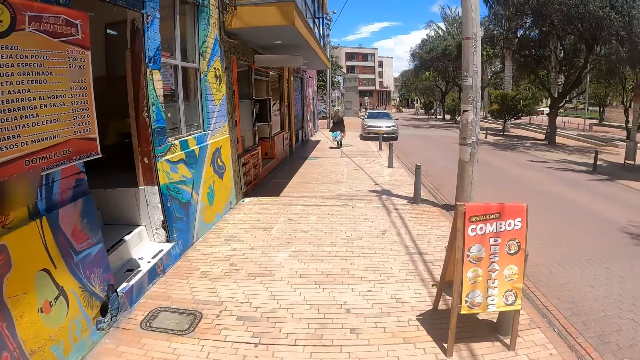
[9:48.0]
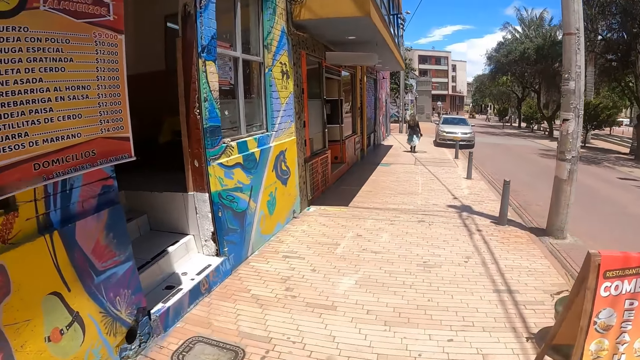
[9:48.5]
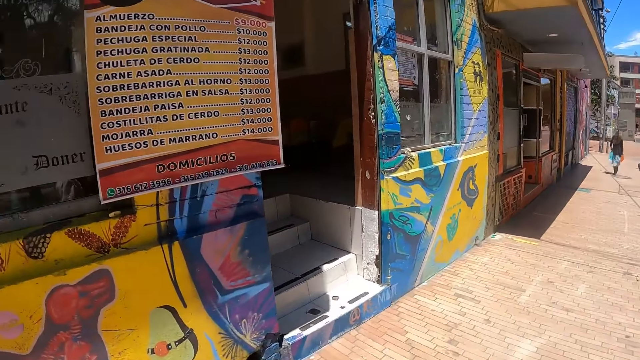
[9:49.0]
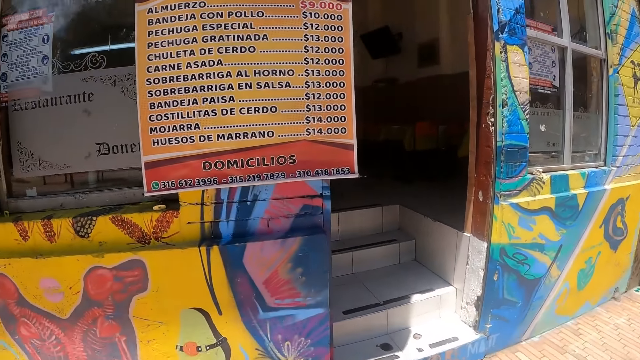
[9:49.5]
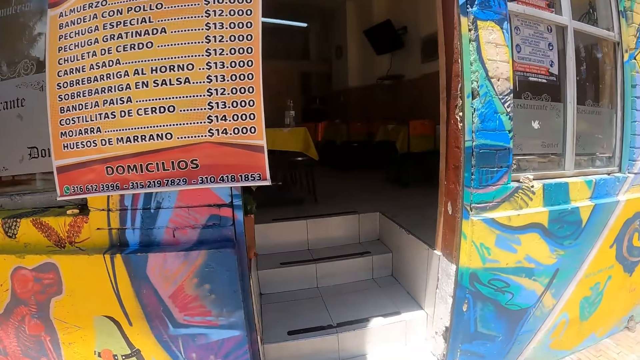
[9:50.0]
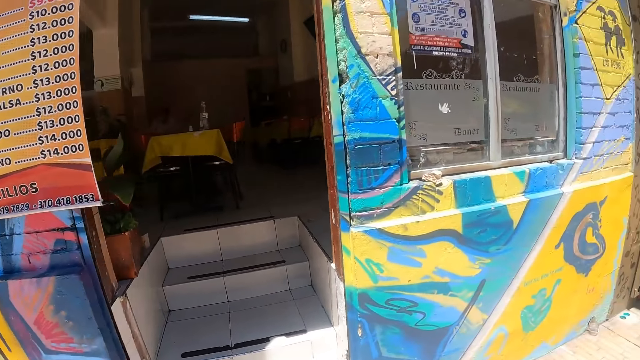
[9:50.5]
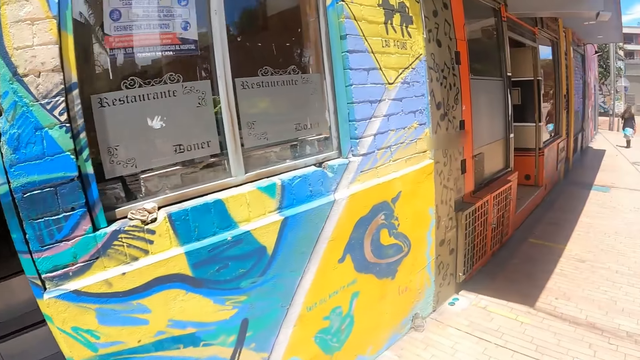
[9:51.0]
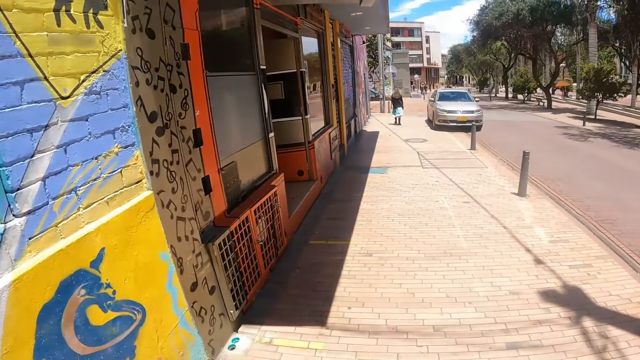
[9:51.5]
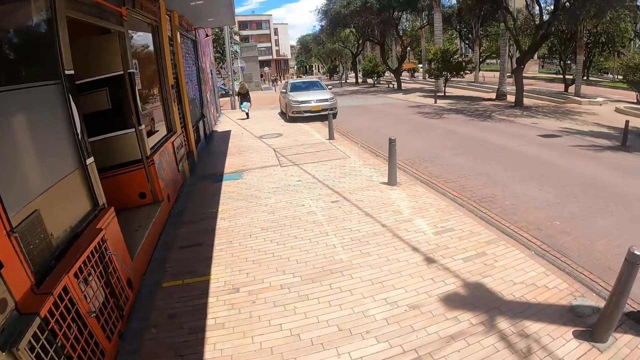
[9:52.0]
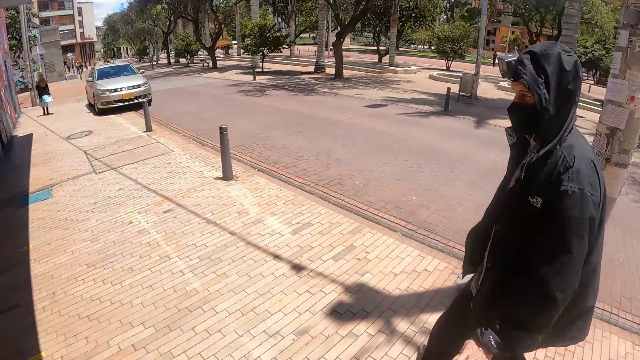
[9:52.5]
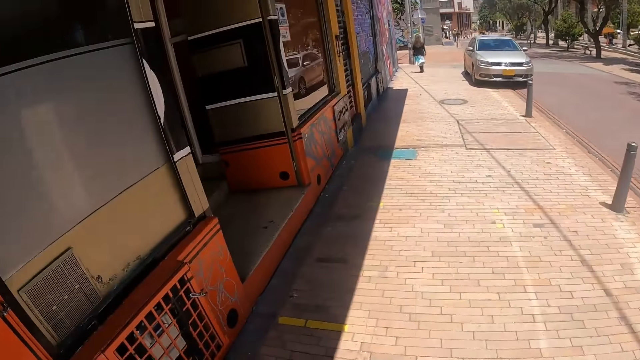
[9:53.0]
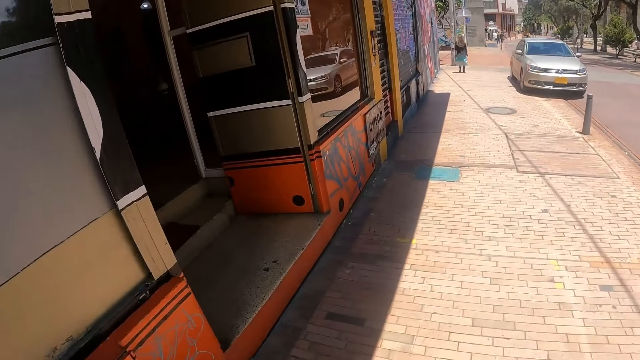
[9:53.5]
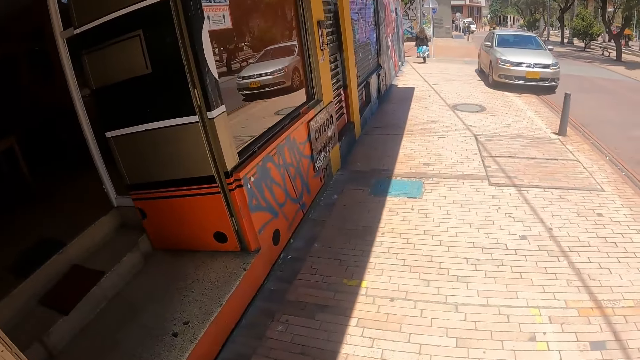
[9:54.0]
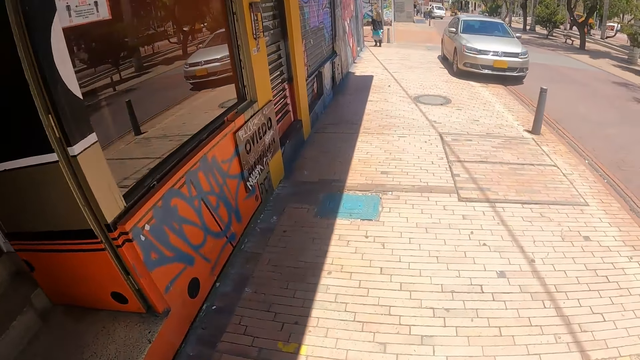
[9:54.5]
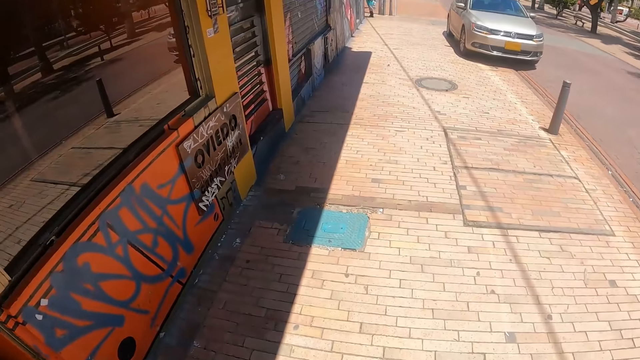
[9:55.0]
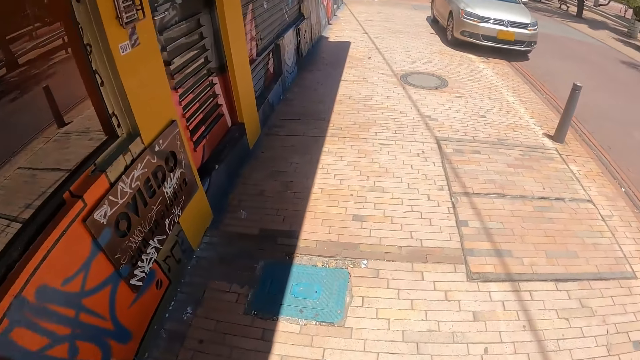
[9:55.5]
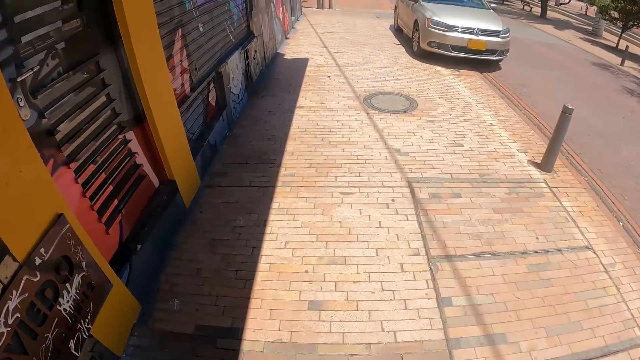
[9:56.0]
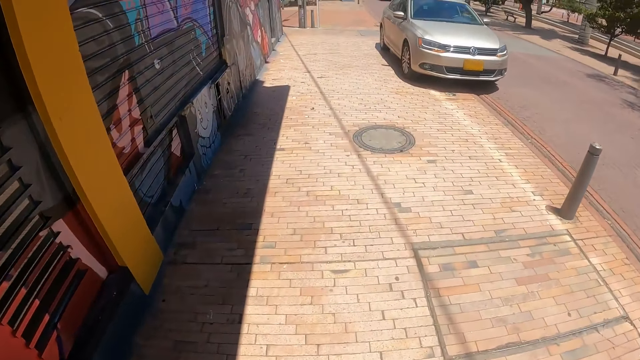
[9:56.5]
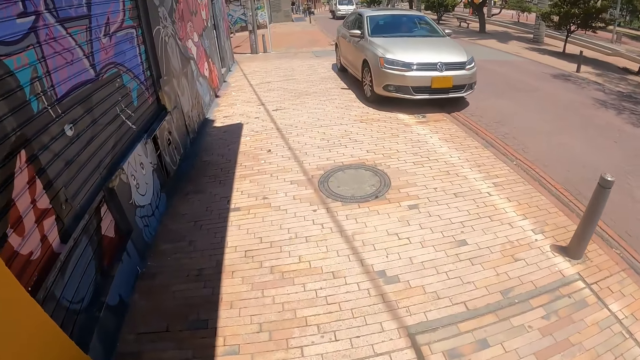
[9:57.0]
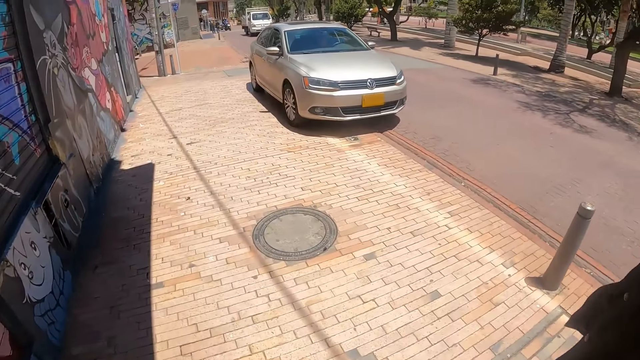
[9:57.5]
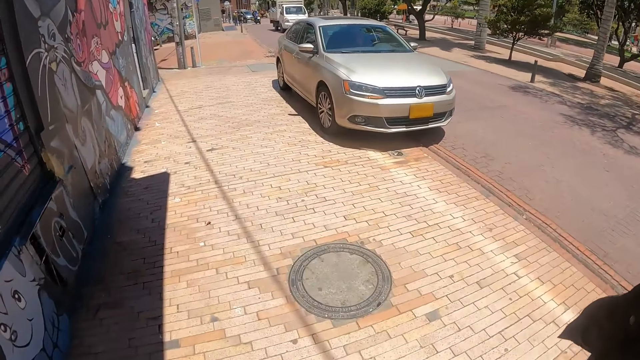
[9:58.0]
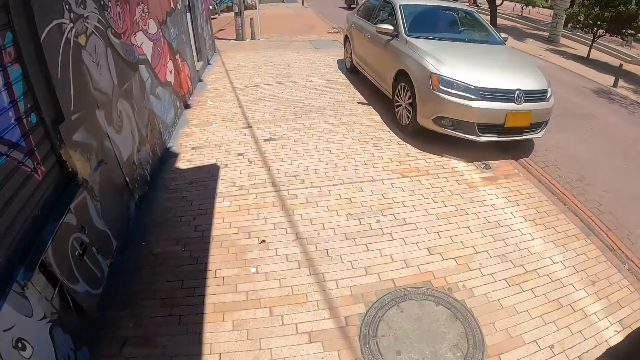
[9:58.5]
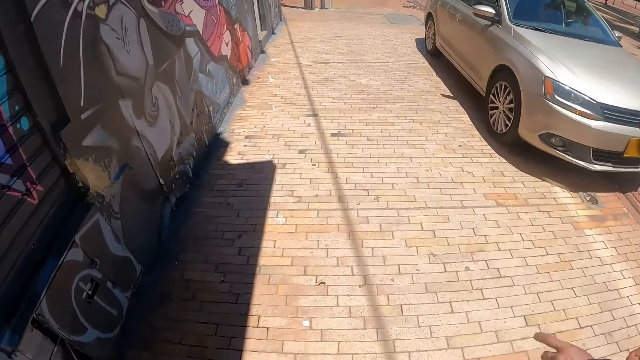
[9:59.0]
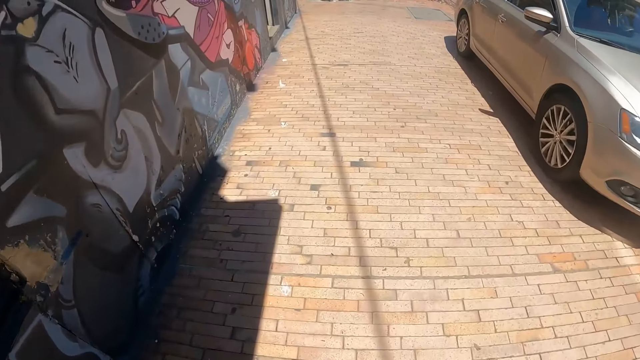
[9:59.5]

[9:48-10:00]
The camera wearer looks at the menu. They walk on the sidewalk and look around. They walk on the sidewalk. A person walks on the sidewalk. The camera wearer looks around.

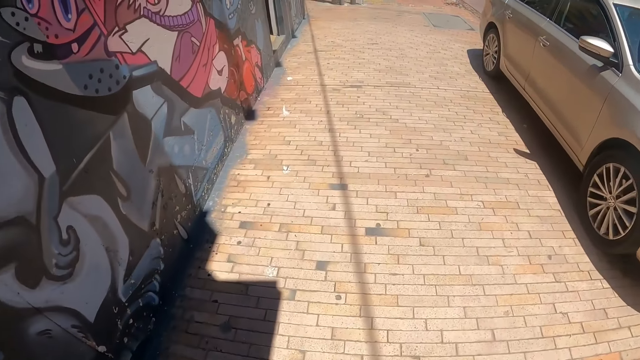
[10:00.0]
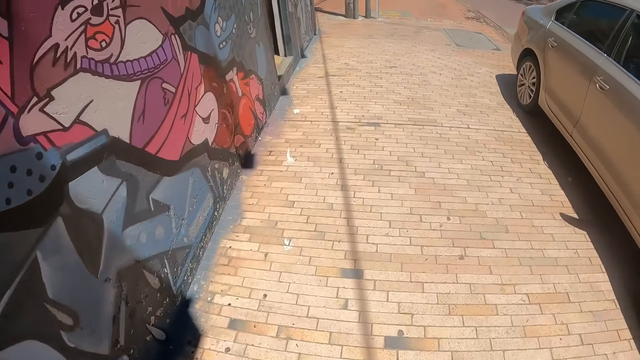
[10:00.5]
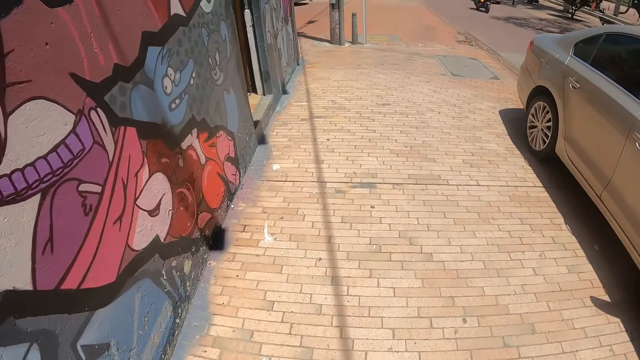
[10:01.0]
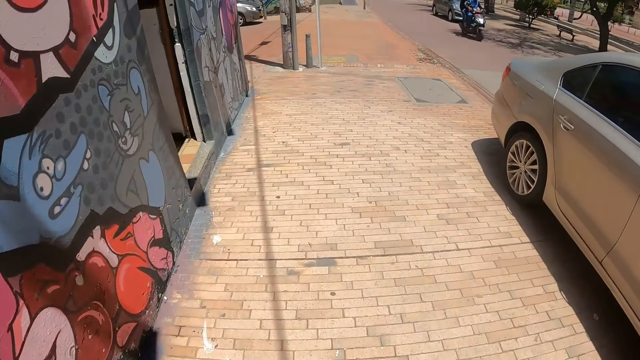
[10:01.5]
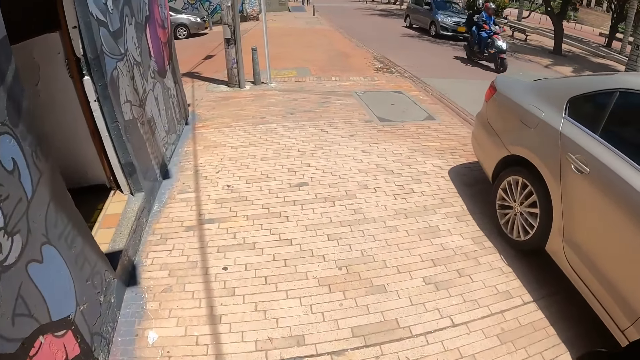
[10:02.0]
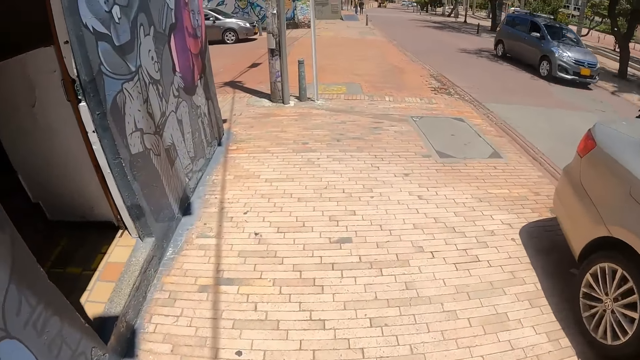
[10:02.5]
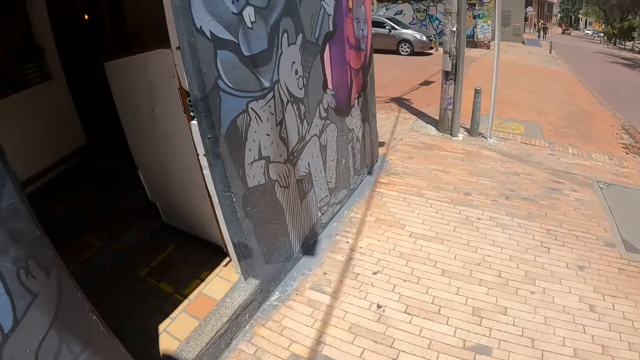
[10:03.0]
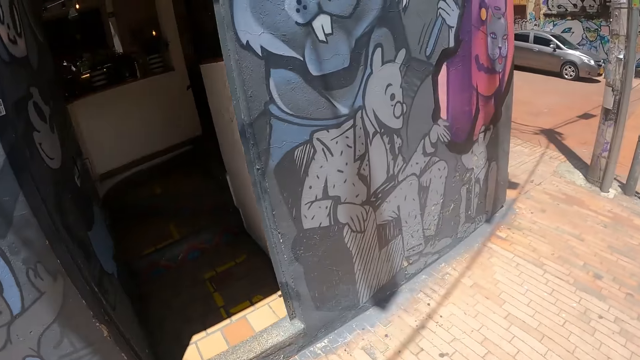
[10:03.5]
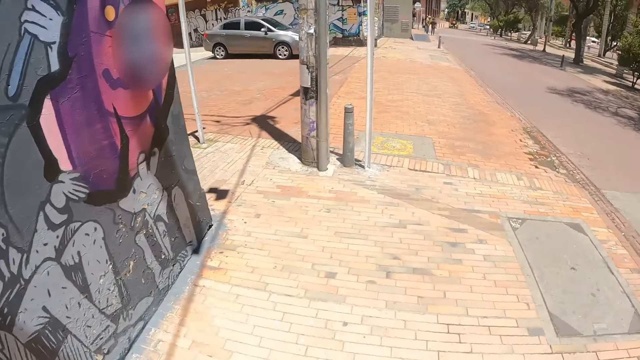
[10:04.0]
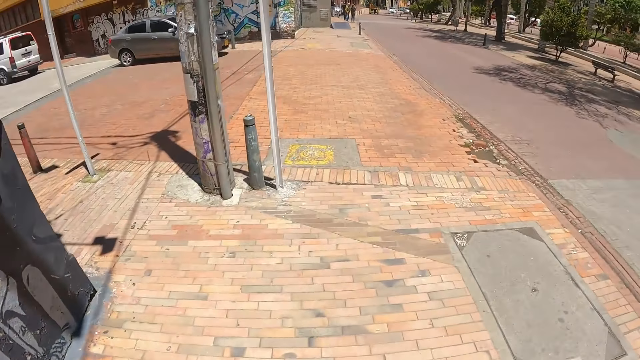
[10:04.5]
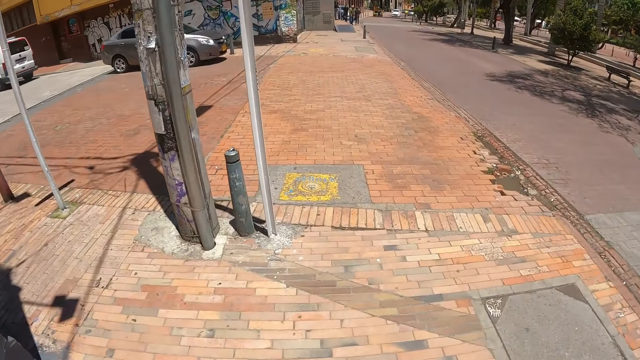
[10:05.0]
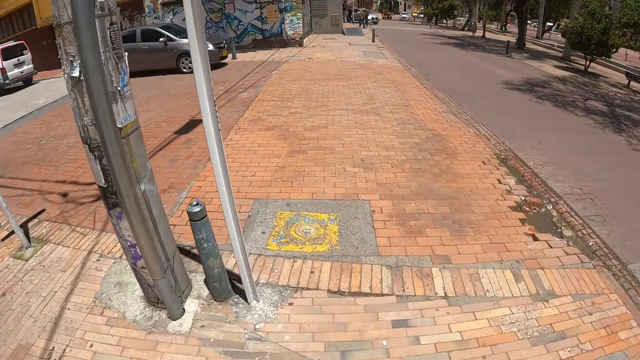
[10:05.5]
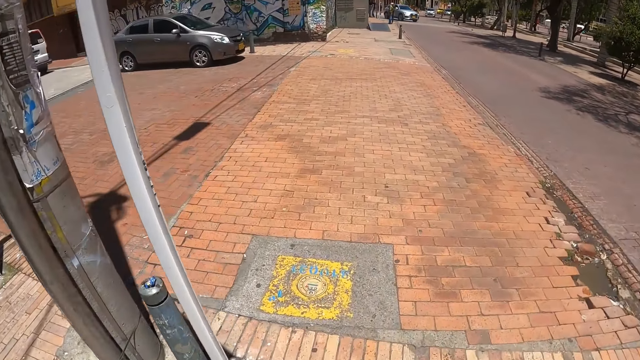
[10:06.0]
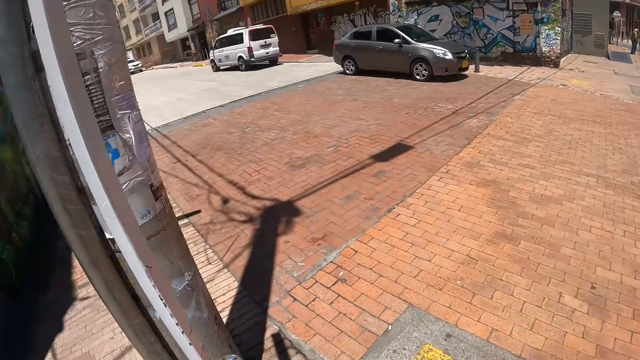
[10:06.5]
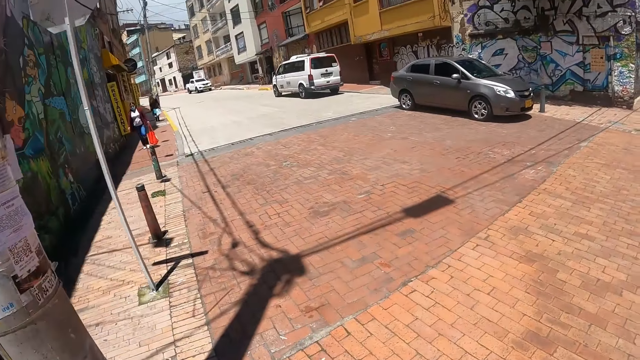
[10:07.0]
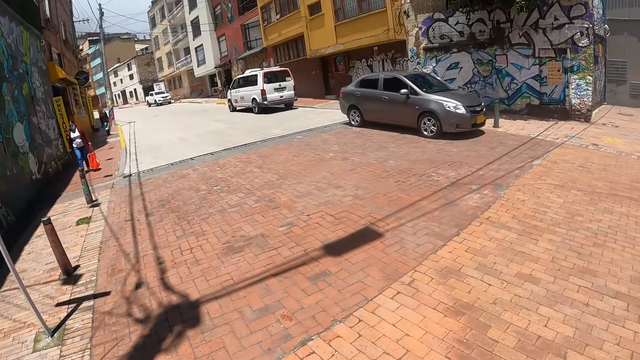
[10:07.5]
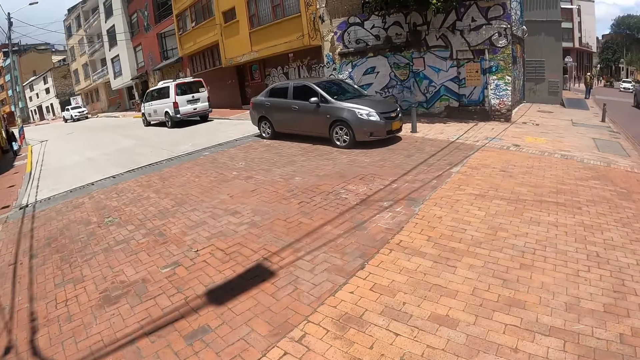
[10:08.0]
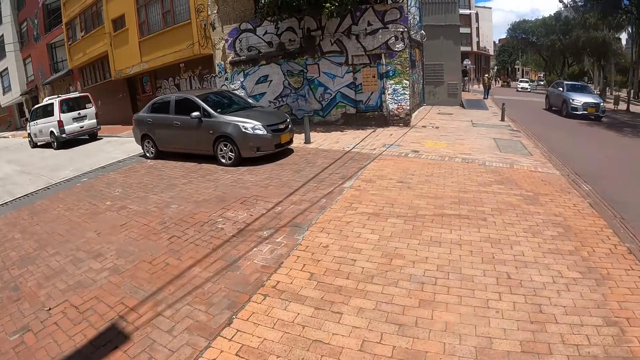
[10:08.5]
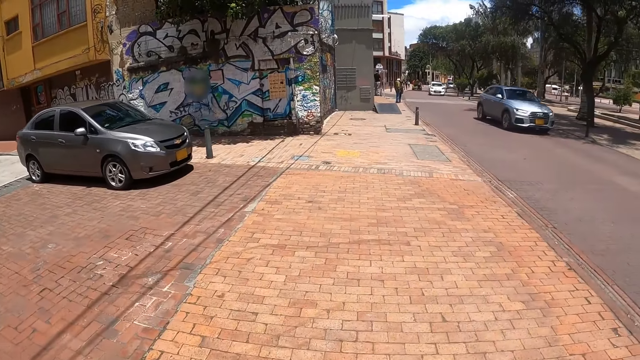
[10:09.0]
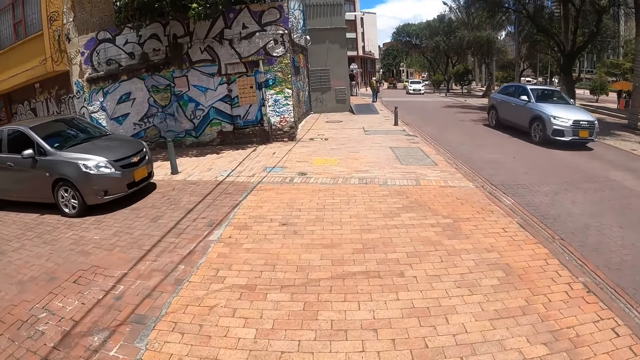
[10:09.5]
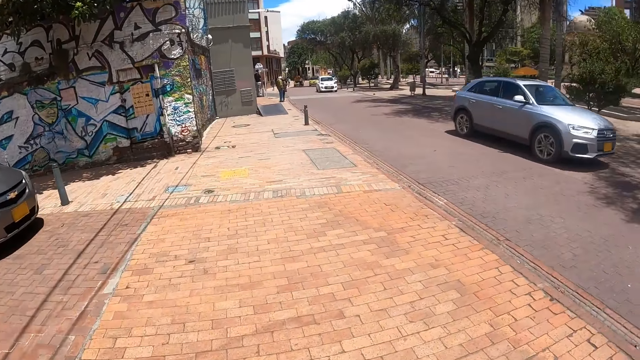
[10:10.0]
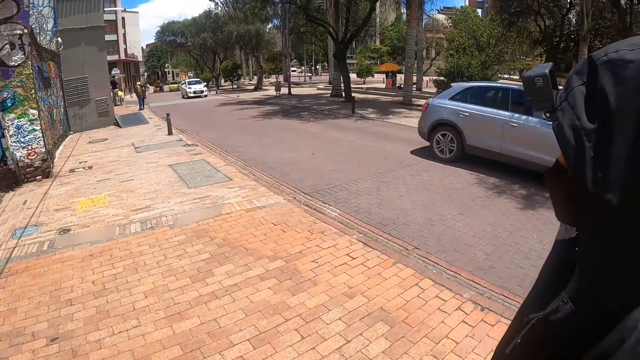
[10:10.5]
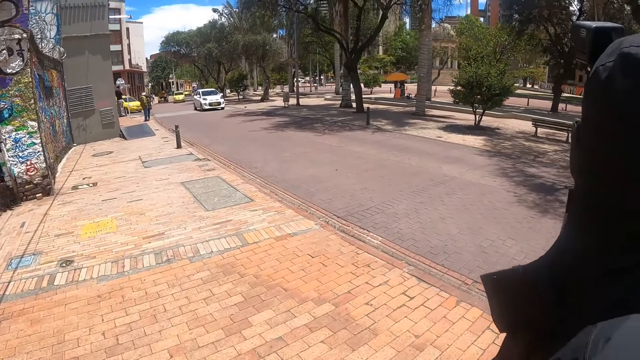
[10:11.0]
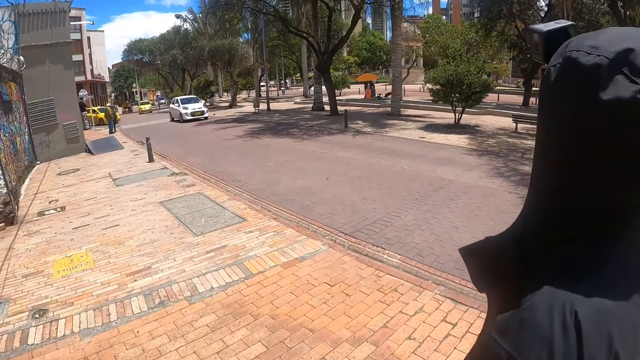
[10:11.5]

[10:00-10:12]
The camera wearer walks on the sidewalk and looks around. They cross the road and look around. They cross the road. A person crosses the road. The camera wearer looks around.
